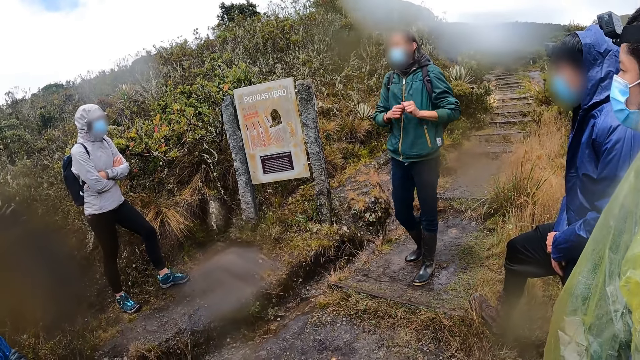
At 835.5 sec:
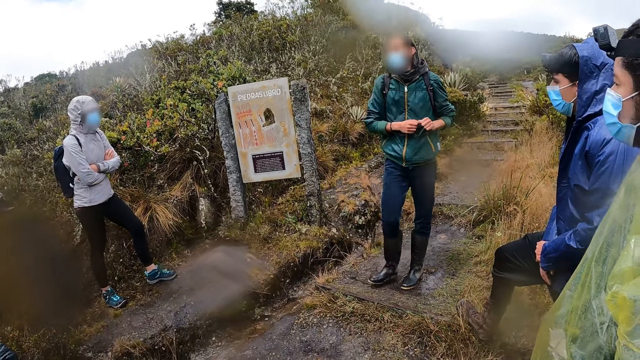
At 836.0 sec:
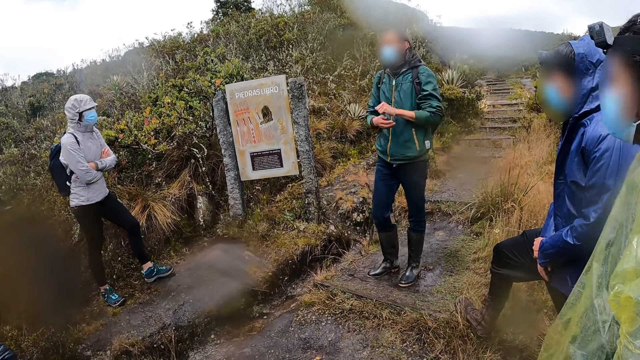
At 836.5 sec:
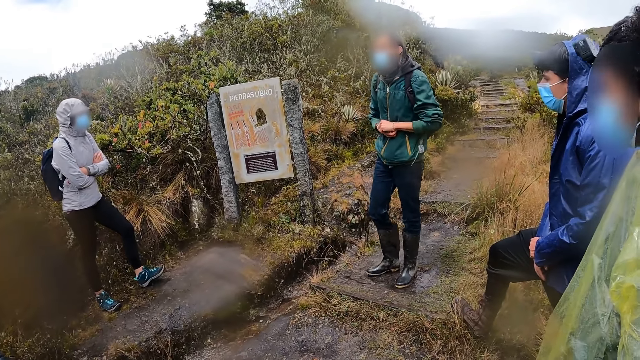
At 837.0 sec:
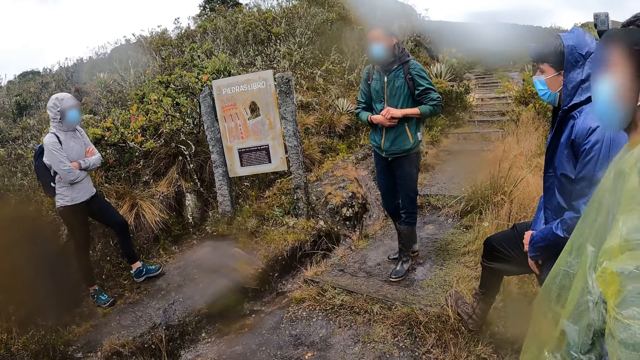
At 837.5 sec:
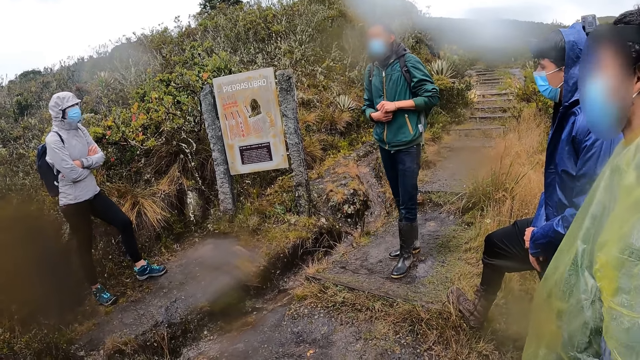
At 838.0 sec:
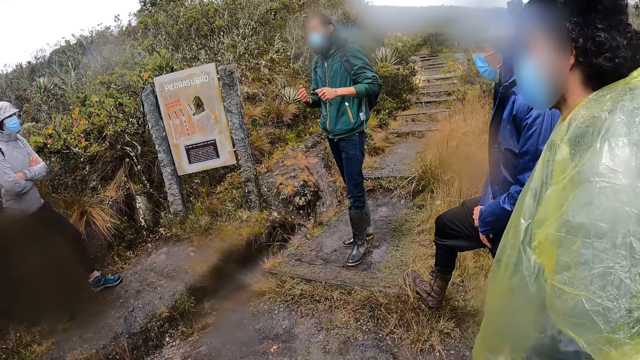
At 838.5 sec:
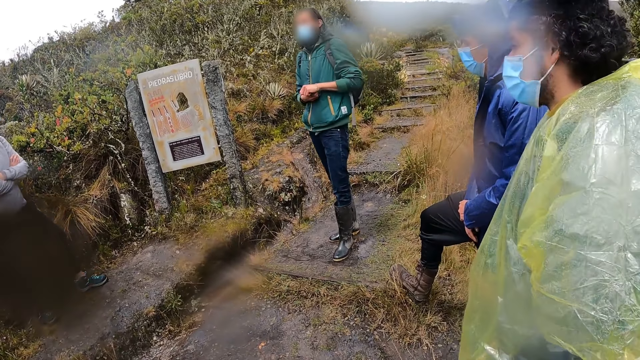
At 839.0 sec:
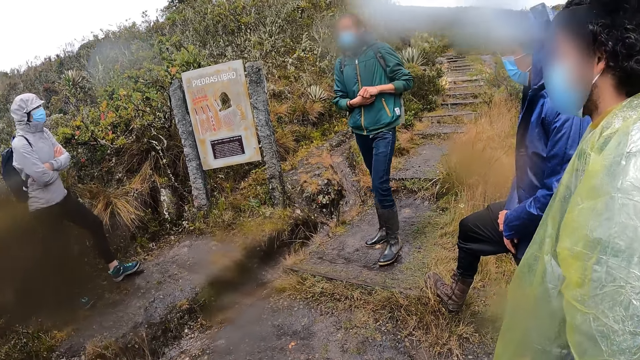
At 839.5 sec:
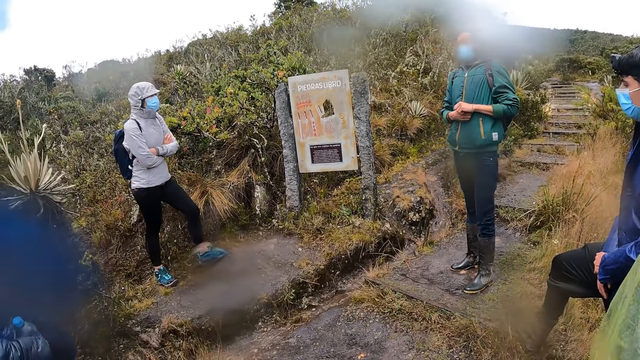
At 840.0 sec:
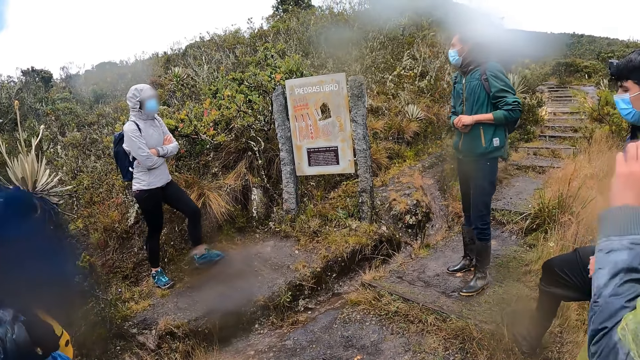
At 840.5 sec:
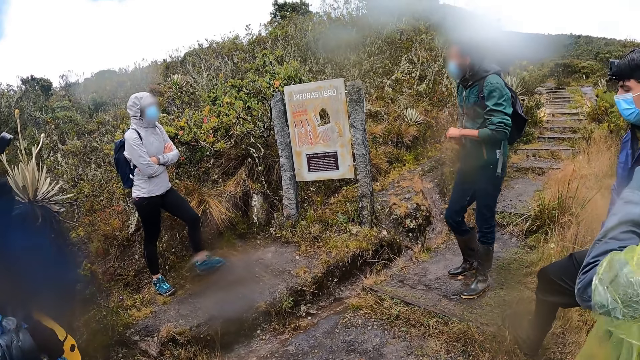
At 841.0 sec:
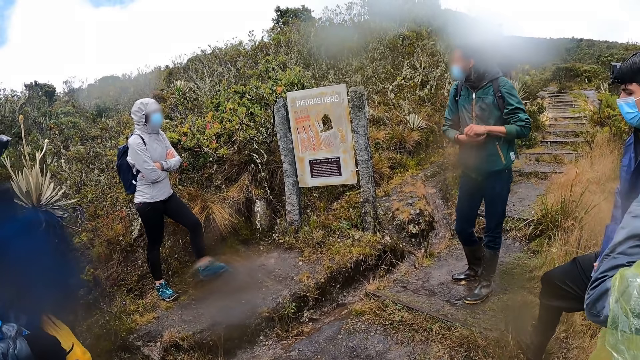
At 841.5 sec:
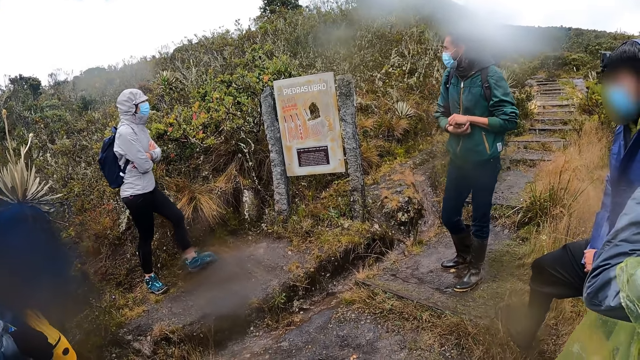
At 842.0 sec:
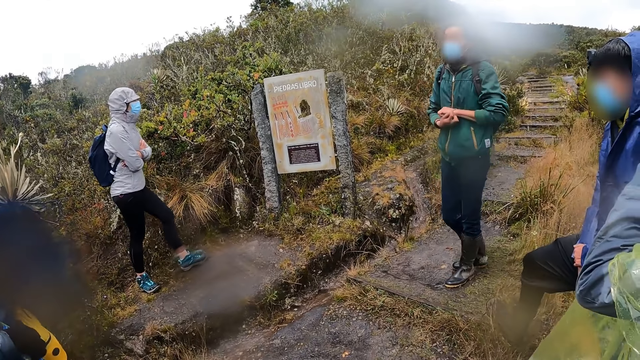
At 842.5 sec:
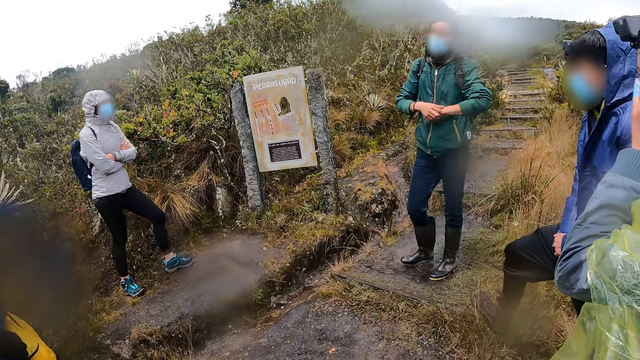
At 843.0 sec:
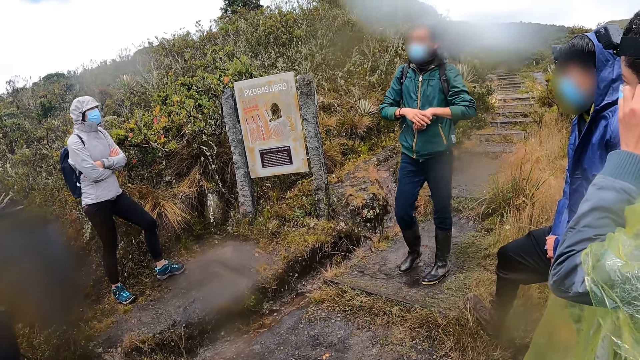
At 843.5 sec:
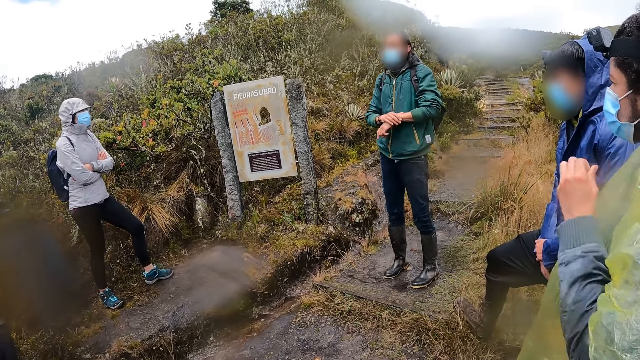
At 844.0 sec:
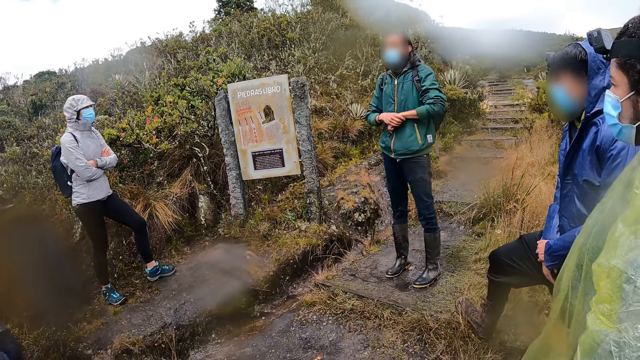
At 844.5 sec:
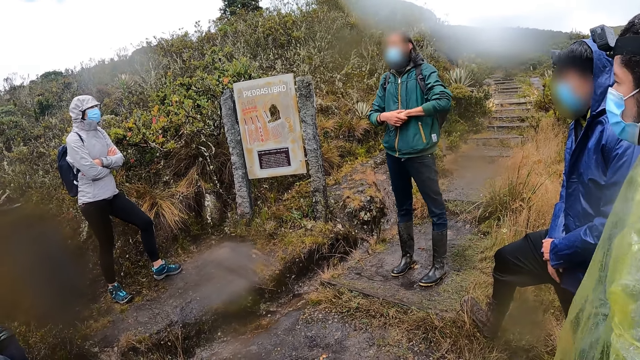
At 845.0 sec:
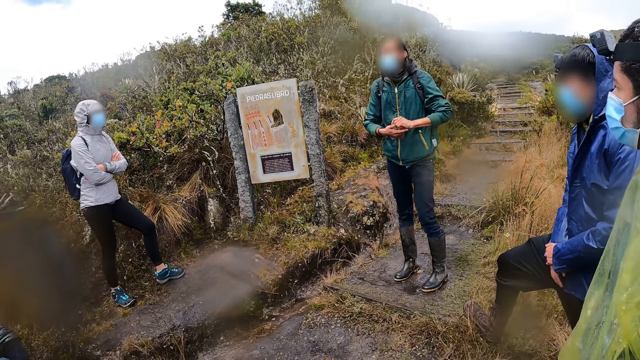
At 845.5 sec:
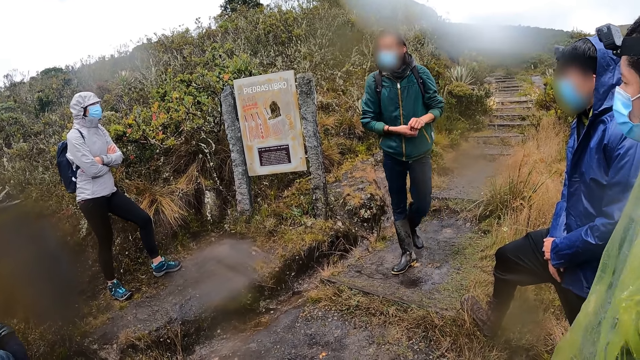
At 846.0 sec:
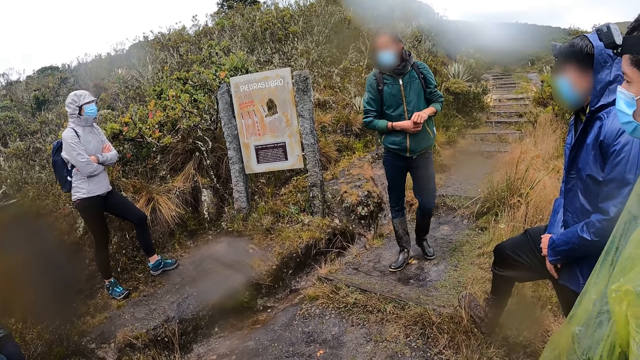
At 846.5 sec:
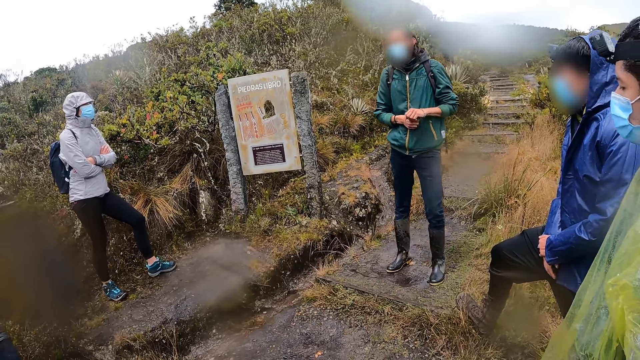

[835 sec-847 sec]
The camera wearer looks at a man. They look at another man. They look around. A third man touches his face with his left hand. The first man talks to people.

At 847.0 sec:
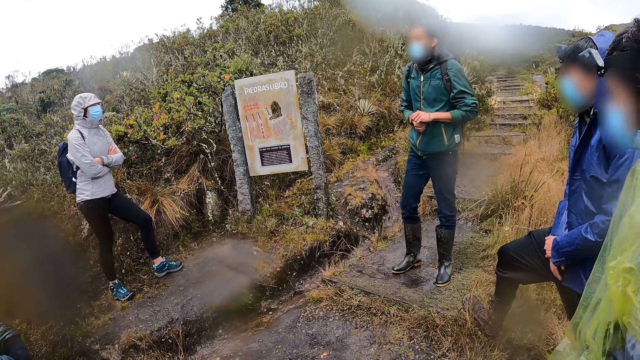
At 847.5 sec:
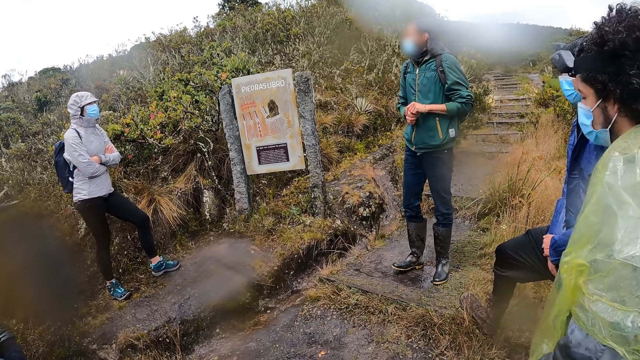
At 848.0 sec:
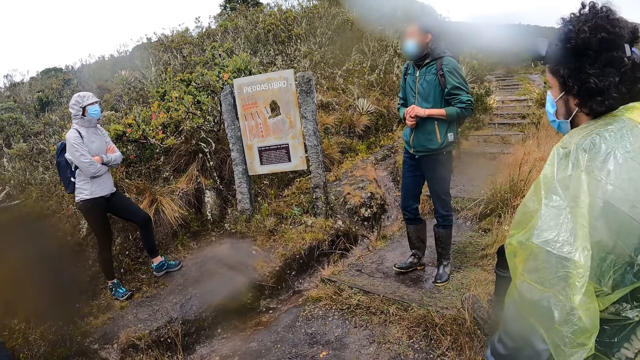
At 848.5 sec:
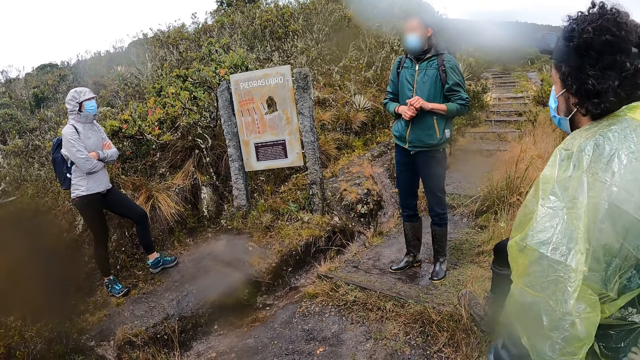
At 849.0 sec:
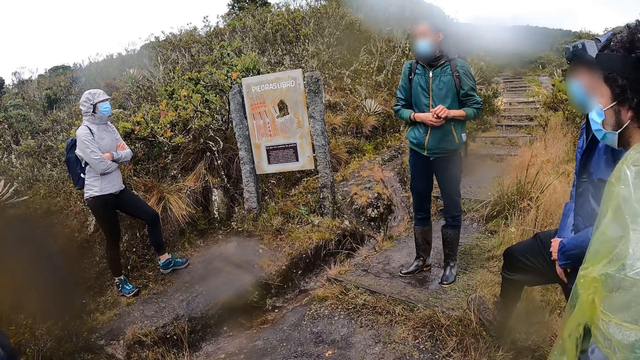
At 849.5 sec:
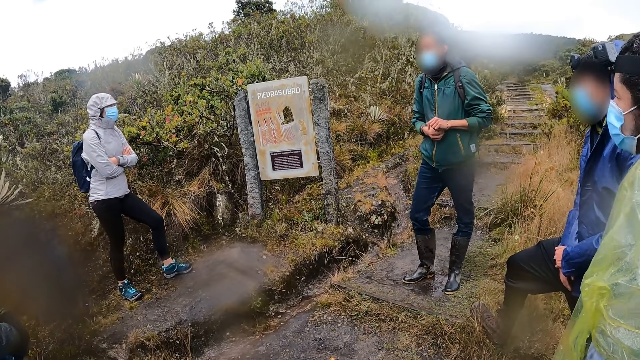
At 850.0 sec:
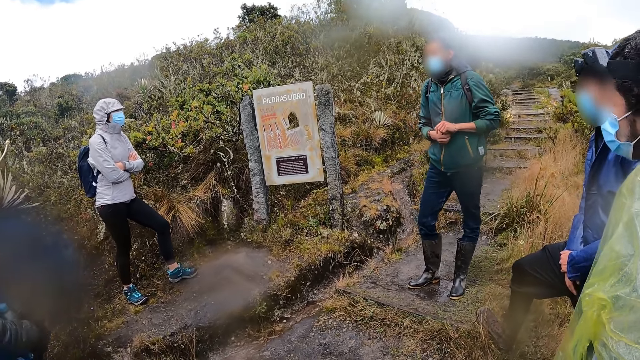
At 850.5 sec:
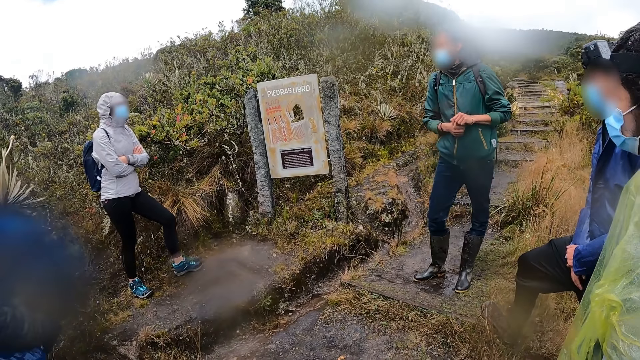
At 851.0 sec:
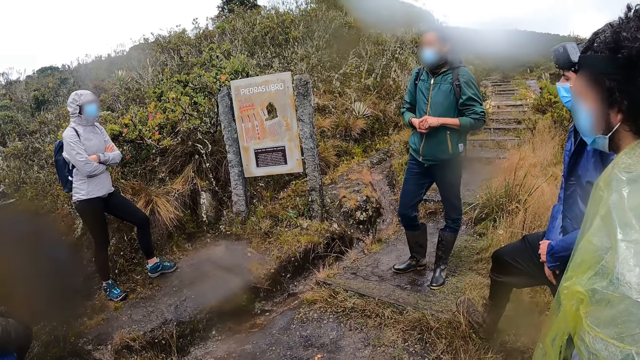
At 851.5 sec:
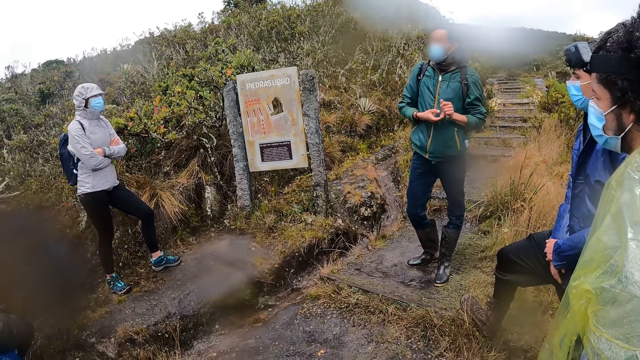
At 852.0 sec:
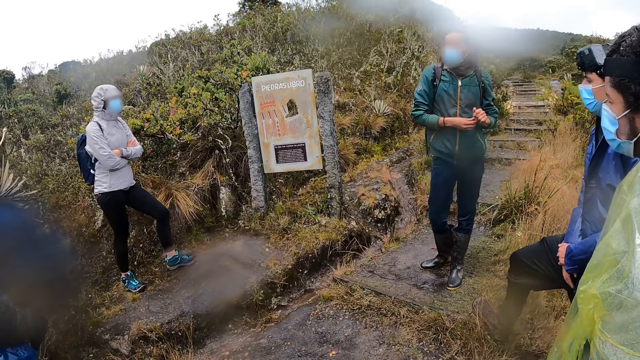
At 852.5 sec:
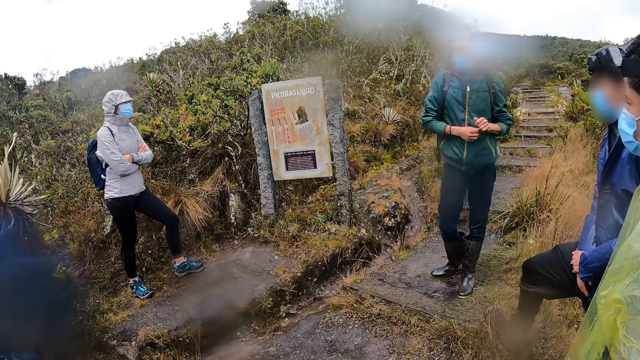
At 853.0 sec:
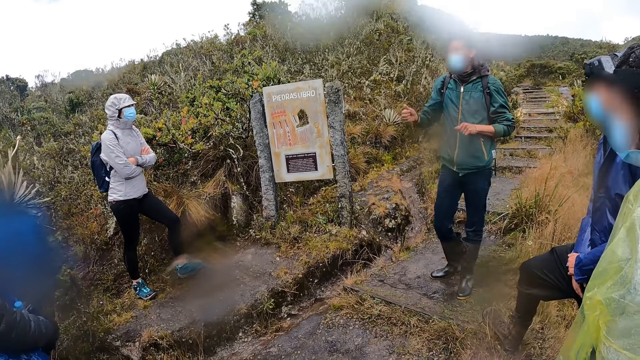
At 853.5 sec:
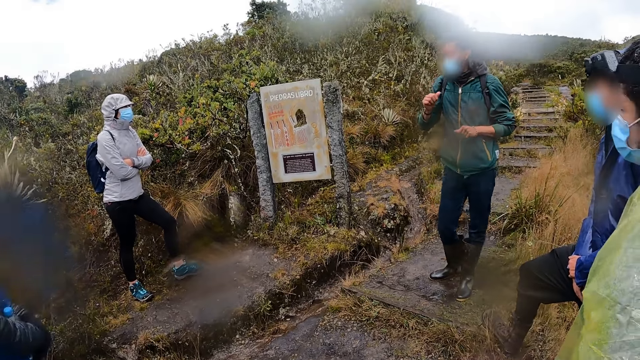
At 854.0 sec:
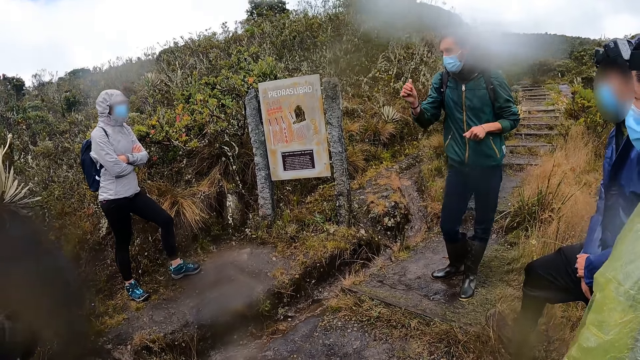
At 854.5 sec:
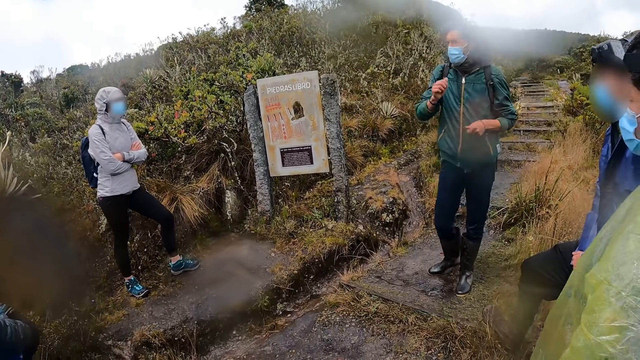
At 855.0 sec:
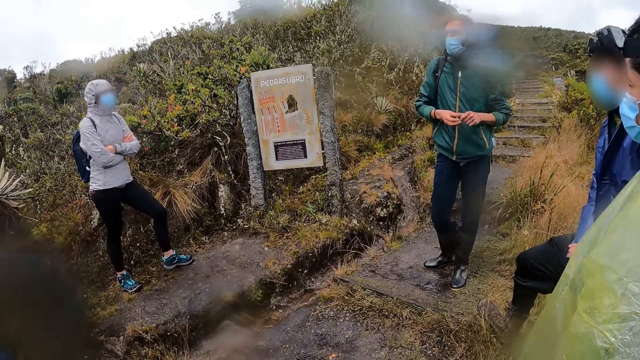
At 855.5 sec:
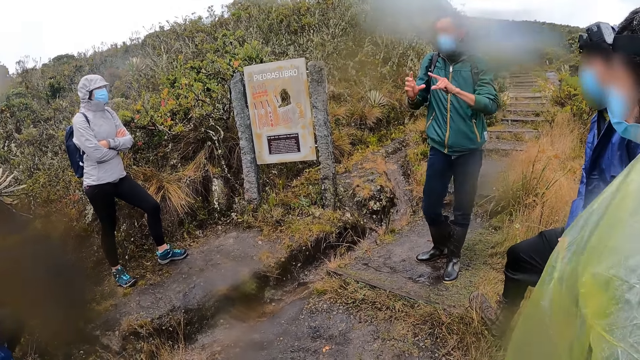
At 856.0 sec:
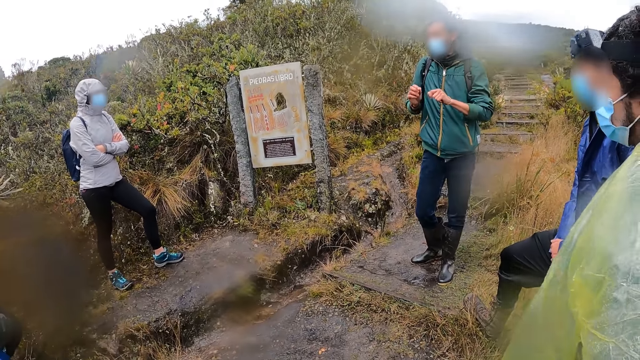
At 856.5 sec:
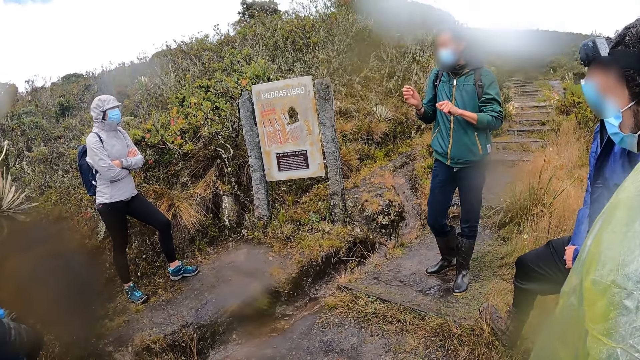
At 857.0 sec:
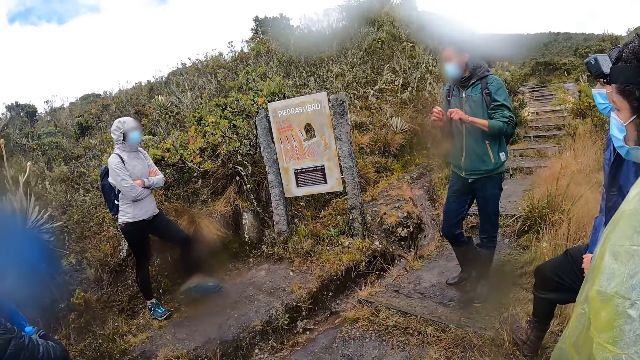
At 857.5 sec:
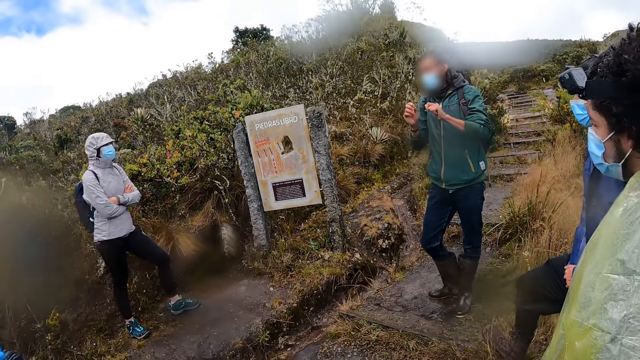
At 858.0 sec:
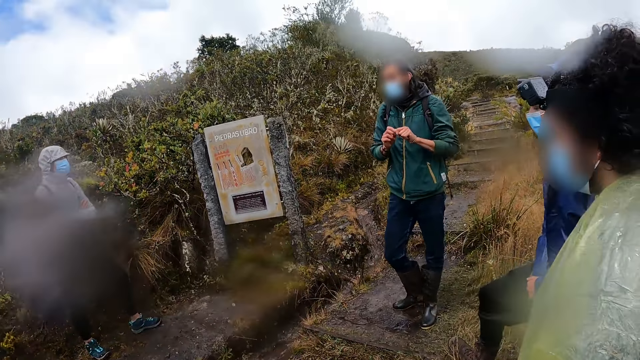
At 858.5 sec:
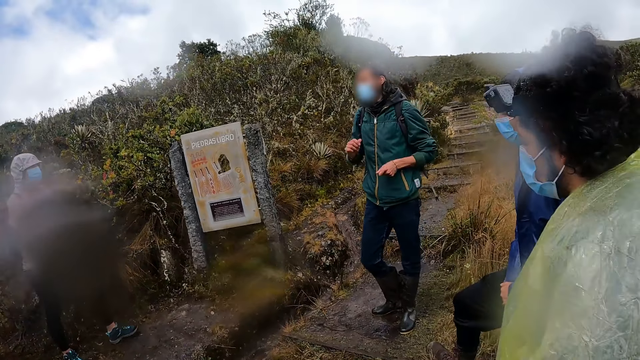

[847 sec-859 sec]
A man moves the hands.
